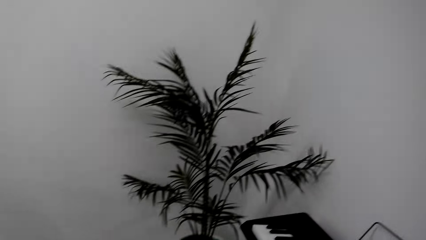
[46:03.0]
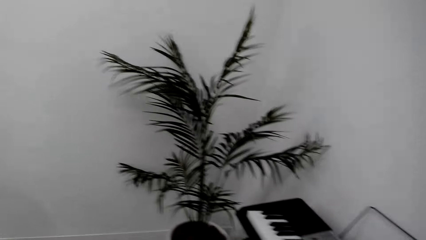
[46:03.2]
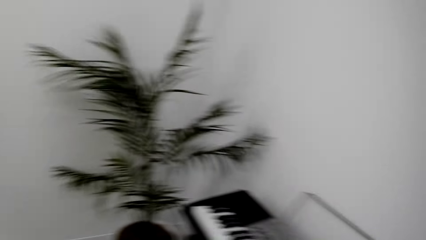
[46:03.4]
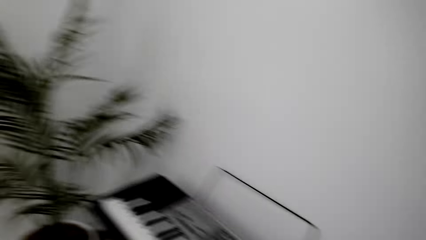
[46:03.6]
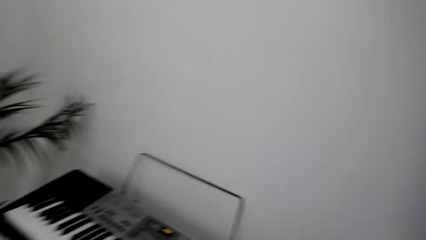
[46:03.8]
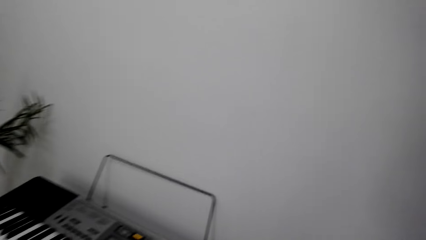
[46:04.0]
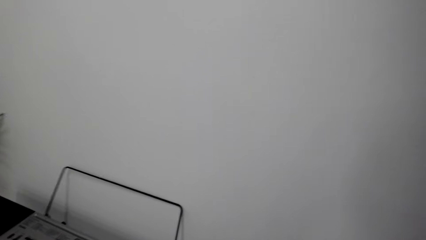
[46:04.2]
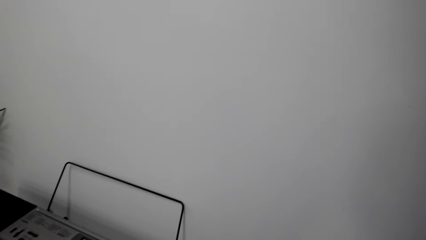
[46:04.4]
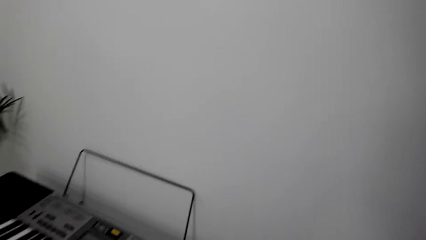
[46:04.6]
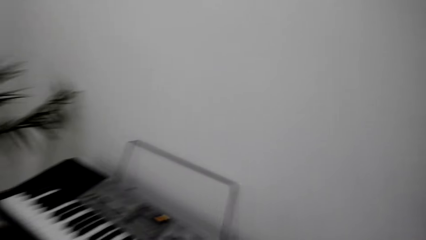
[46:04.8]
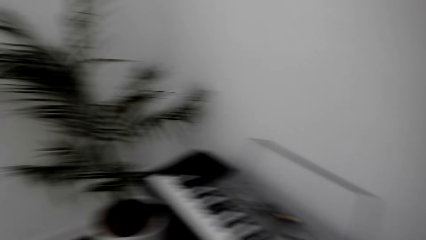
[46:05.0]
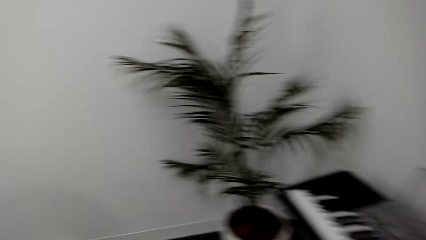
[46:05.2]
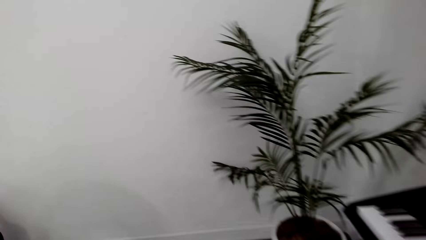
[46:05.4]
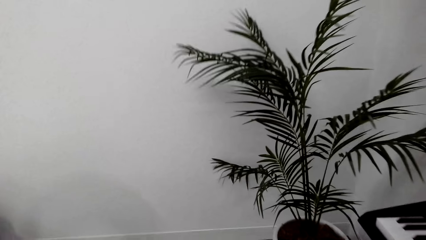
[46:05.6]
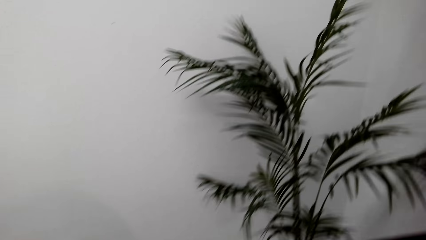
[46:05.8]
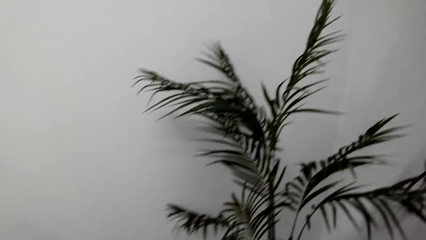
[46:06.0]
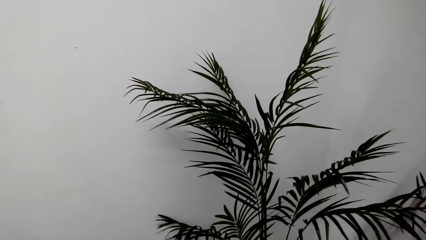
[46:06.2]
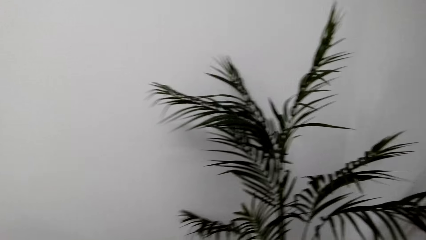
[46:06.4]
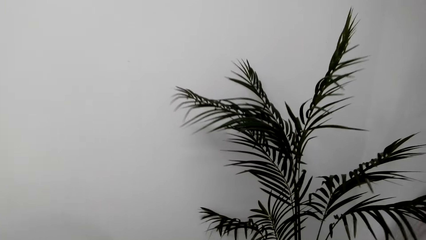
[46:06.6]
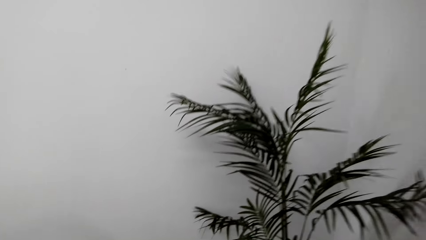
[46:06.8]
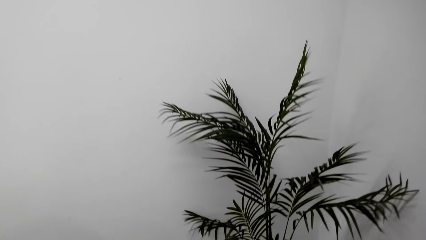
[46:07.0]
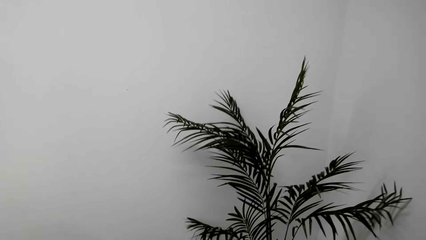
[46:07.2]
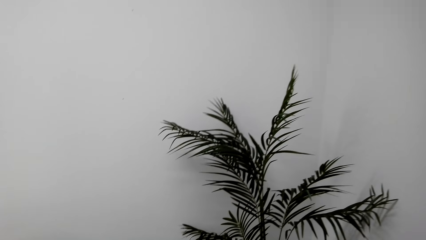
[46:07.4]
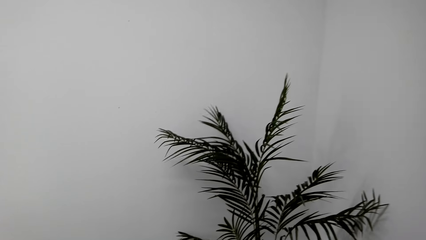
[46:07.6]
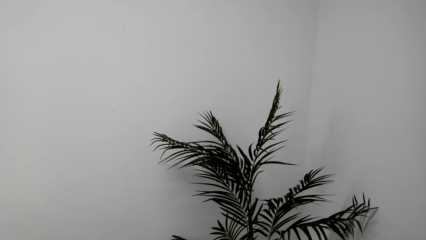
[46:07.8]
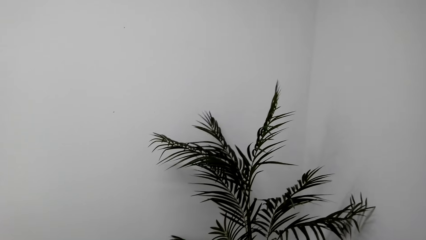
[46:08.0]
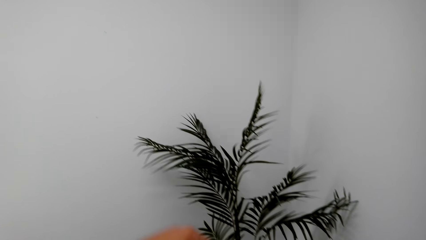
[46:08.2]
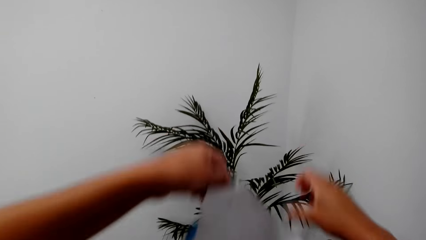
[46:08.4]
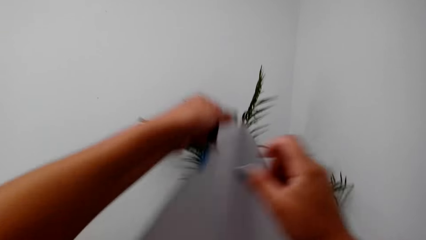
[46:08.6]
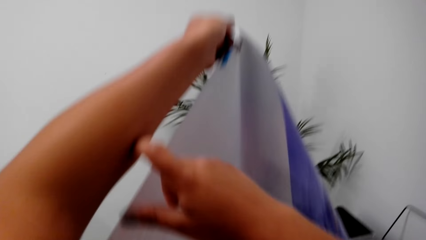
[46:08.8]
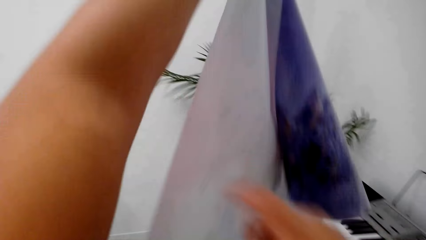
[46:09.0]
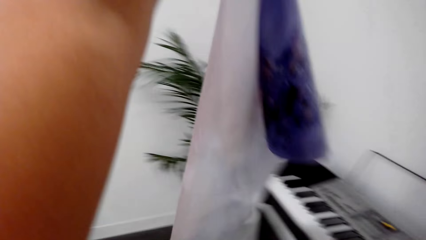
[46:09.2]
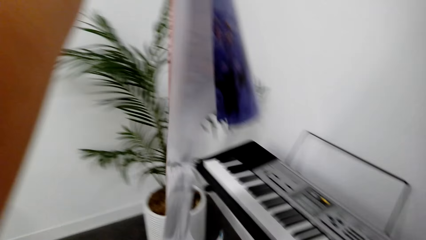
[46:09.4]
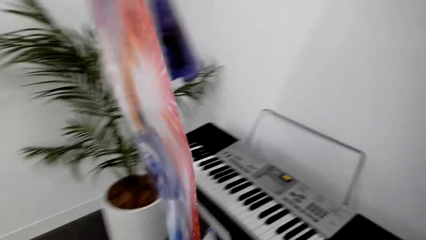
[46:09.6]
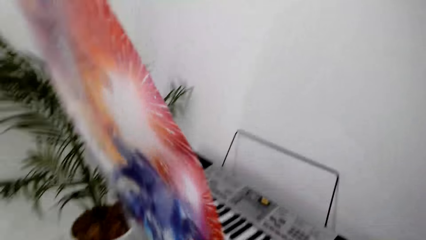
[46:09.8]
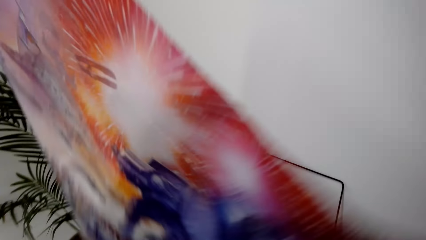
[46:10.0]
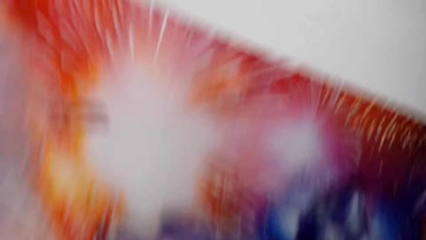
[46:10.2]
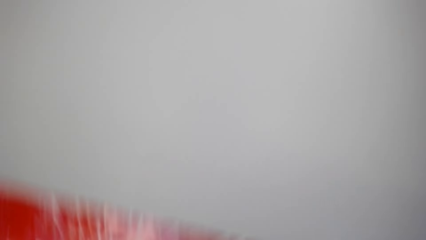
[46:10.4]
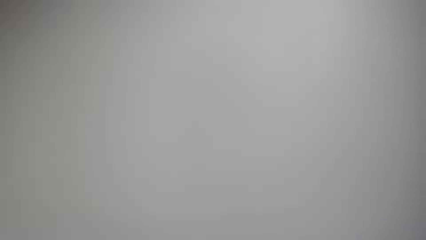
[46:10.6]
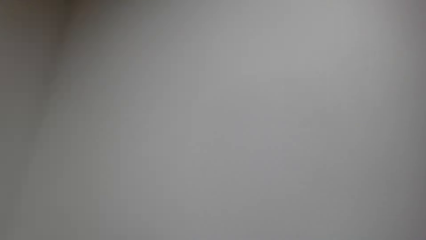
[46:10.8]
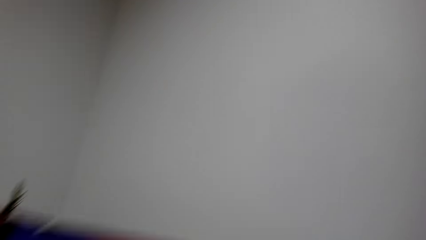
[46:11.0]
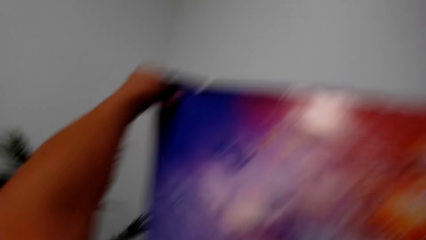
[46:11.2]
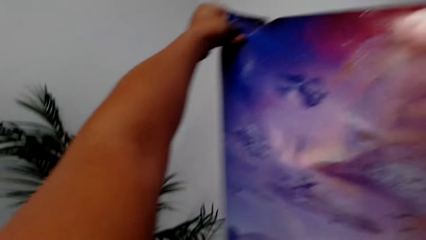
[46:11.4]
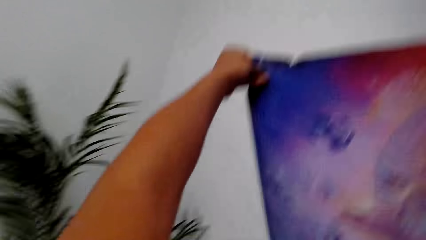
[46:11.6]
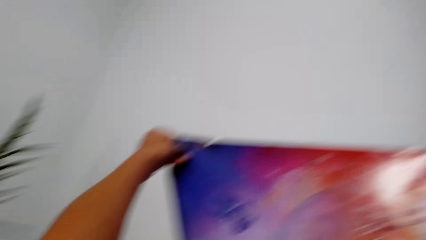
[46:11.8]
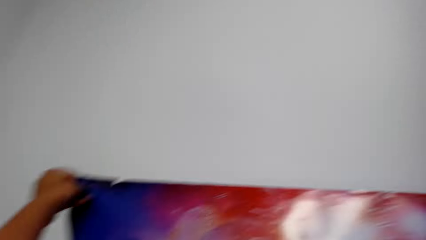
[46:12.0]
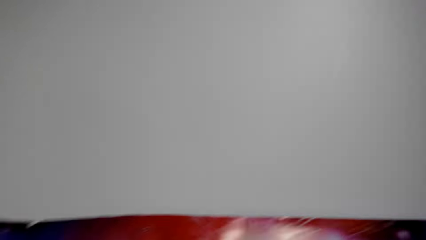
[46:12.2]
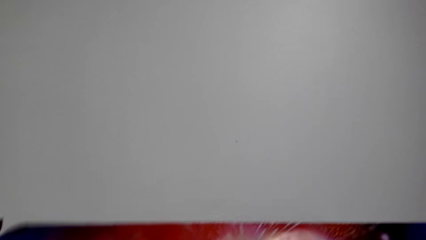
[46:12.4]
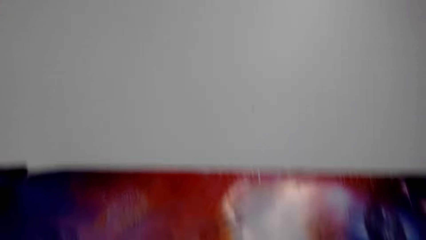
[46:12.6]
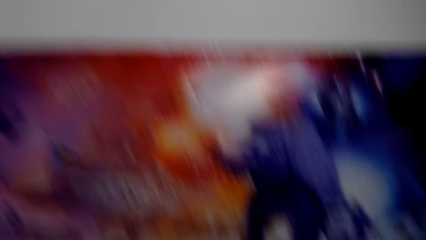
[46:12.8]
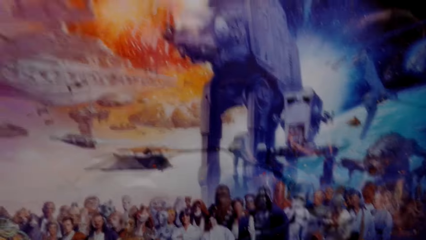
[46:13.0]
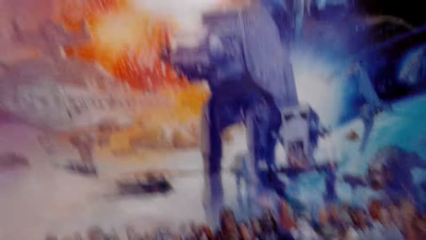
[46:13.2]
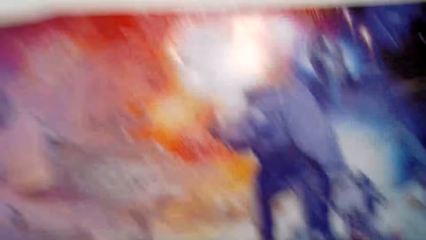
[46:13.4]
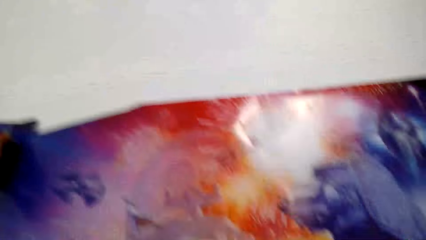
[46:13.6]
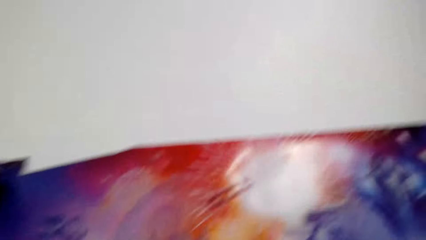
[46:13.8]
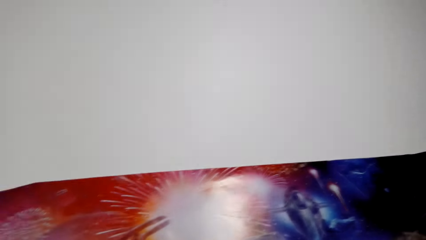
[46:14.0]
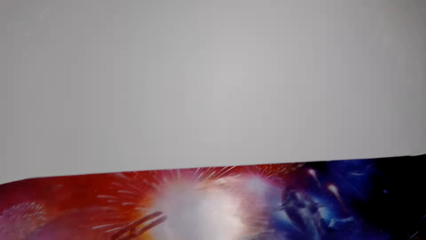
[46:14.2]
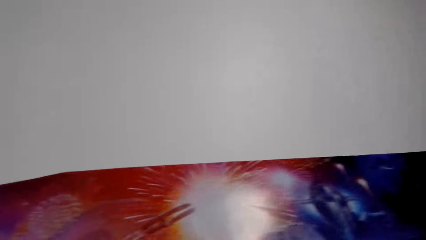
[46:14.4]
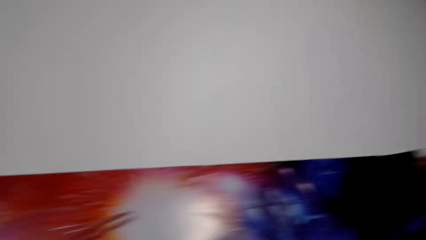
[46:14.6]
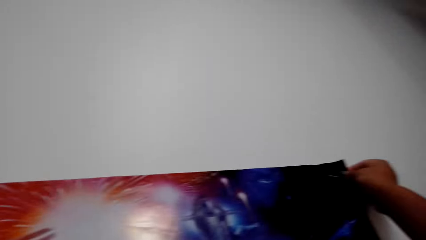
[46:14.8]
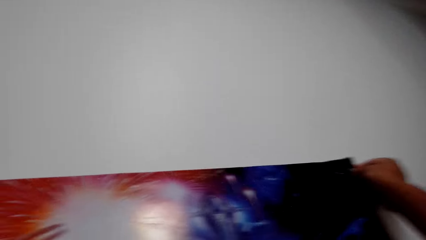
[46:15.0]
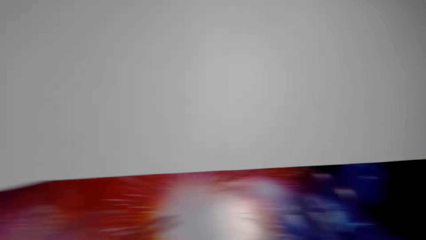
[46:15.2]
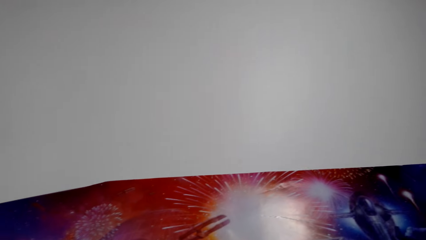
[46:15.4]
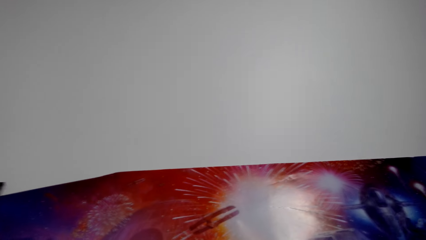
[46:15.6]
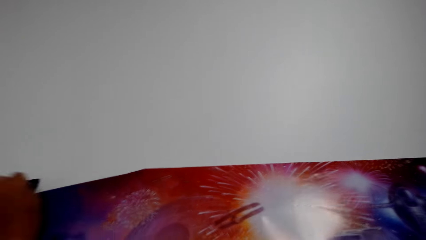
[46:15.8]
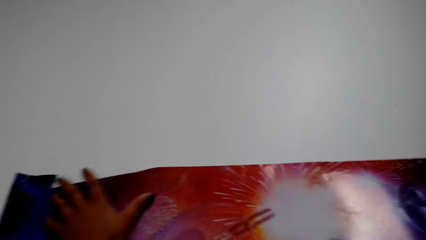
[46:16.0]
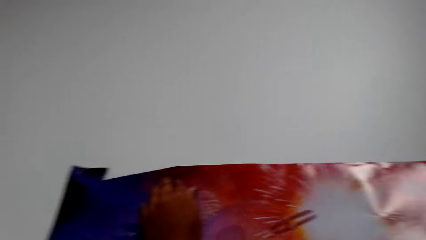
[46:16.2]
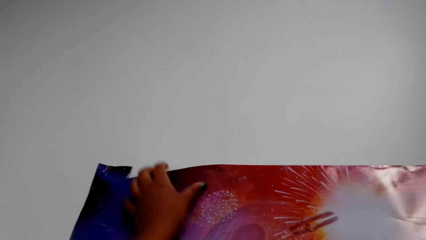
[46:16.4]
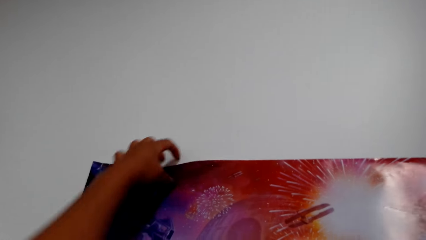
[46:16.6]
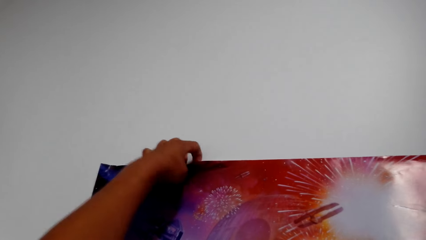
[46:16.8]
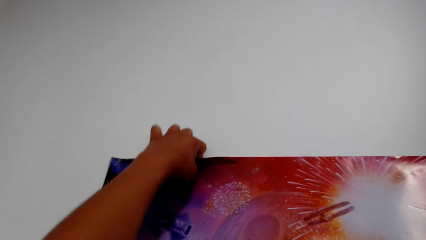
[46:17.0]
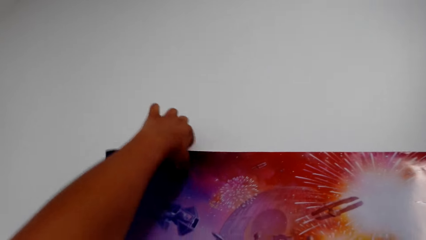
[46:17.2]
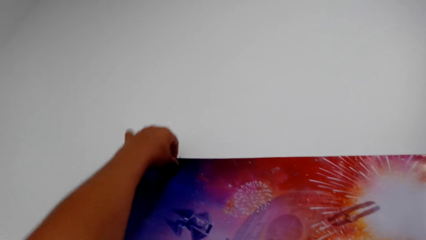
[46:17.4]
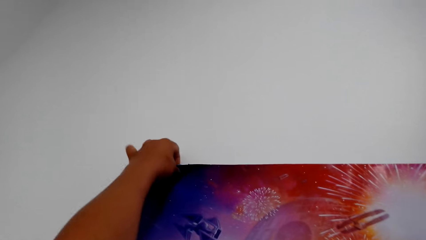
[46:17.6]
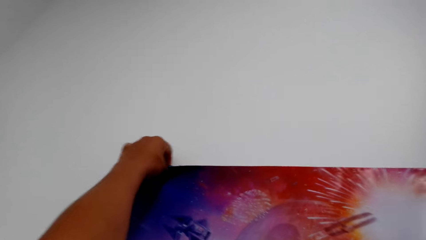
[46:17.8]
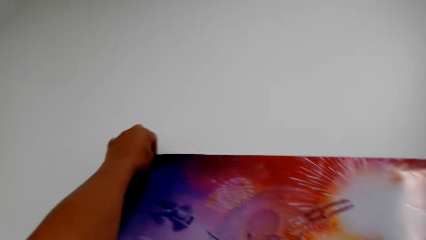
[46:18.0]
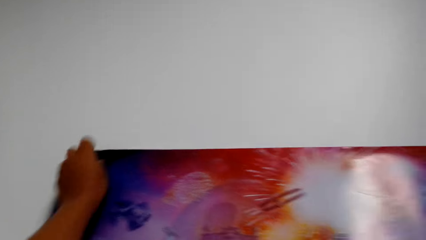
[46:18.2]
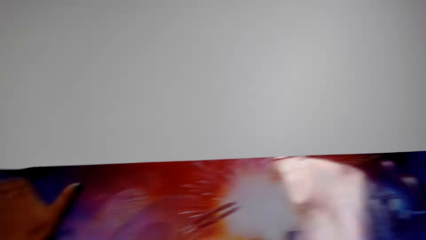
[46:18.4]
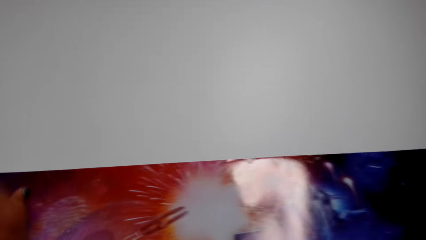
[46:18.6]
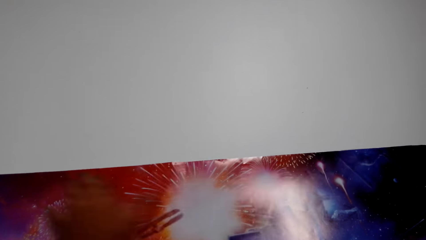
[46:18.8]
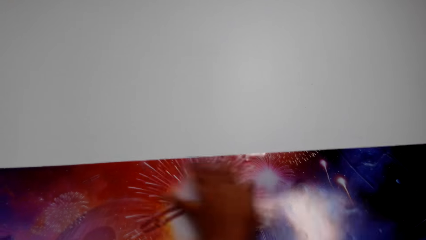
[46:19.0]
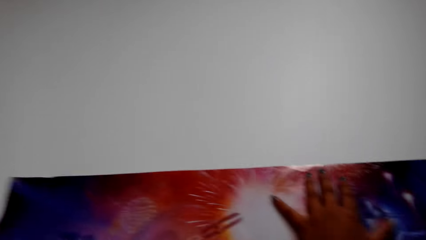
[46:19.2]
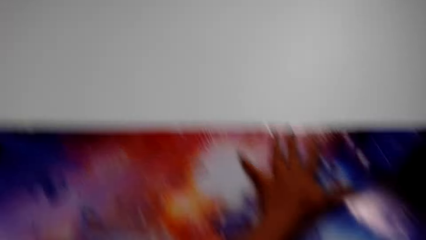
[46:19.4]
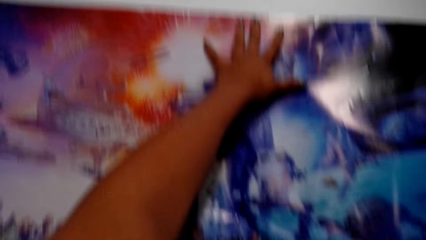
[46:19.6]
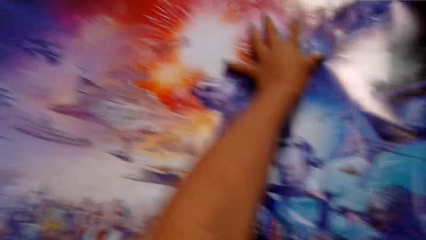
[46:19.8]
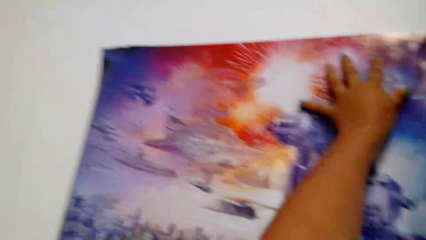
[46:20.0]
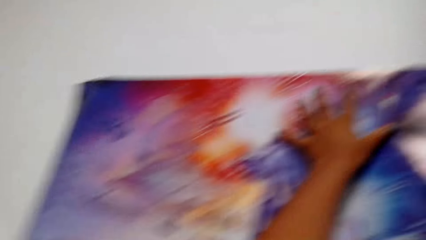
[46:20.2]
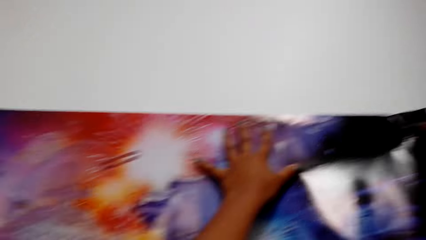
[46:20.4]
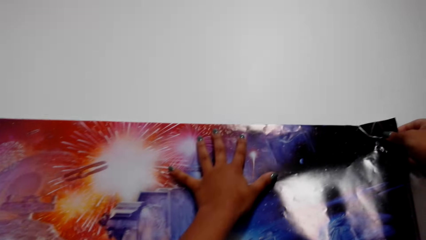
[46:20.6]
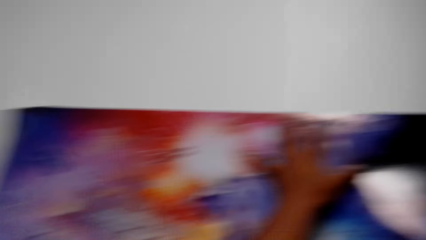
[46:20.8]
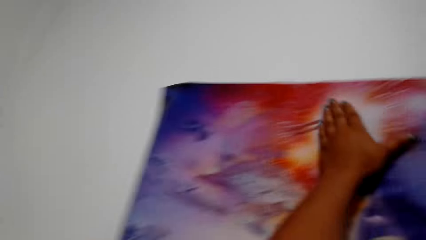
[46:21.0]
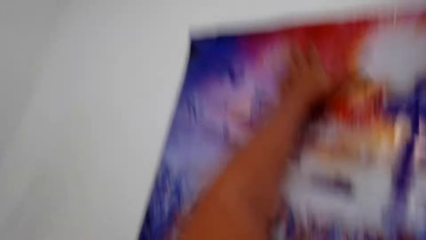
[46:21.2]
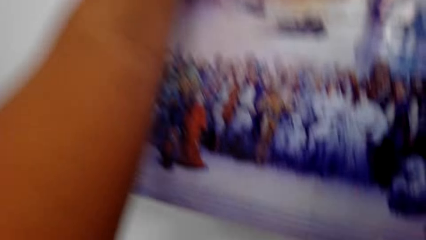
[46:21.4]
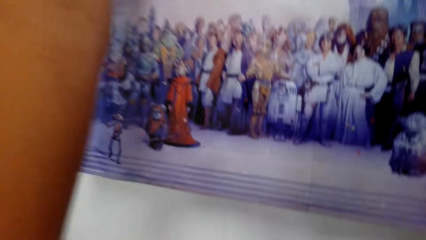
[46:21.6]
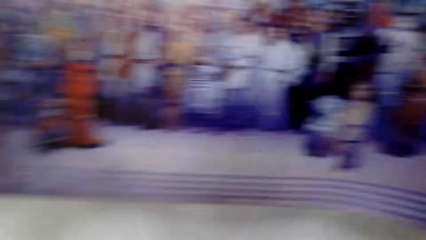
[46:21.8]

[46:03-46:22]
The camera wearer looks around. They straighten a wallpaper. They lift the wallpaper. They straighten the wallpaper. They hold the poster with both hands. They look at the poster. They spread the wallpaper on the wall. They stick the poster on the wall. They align the wallpaper on the wall.
